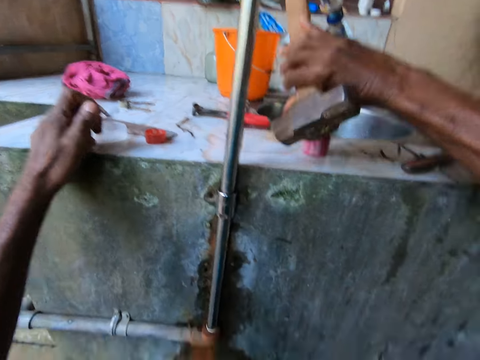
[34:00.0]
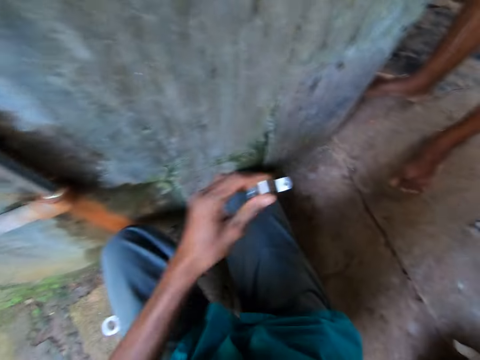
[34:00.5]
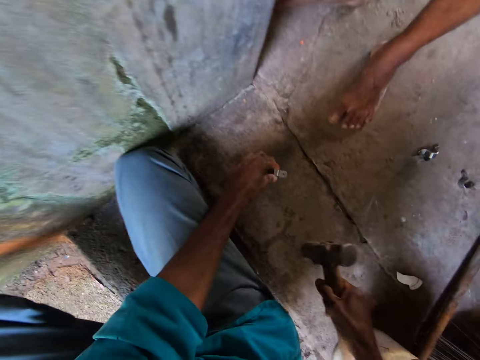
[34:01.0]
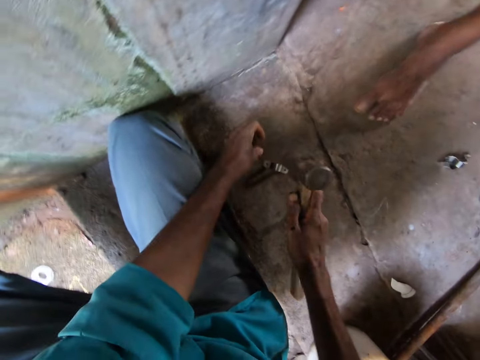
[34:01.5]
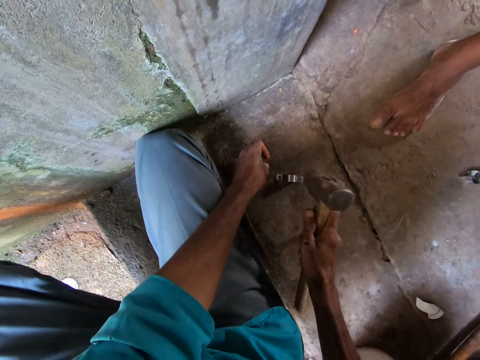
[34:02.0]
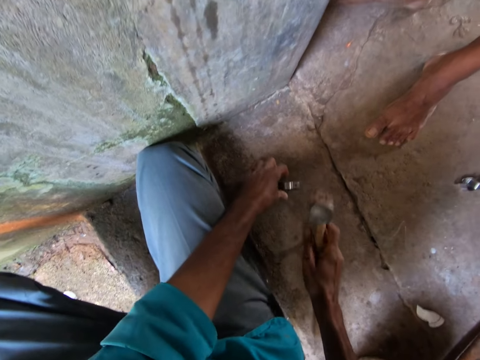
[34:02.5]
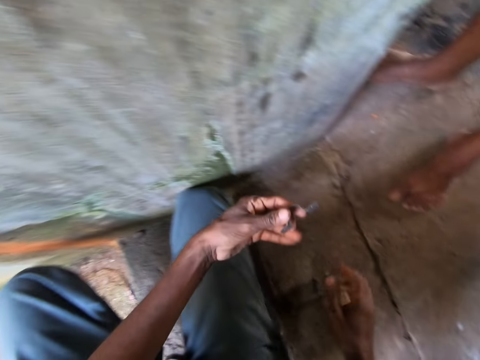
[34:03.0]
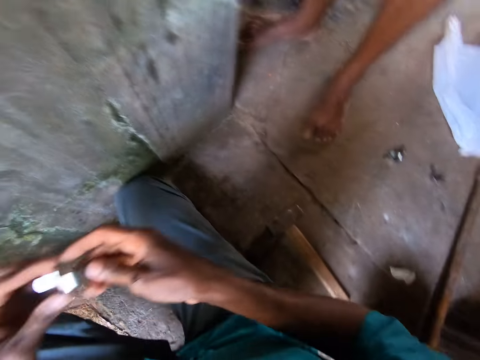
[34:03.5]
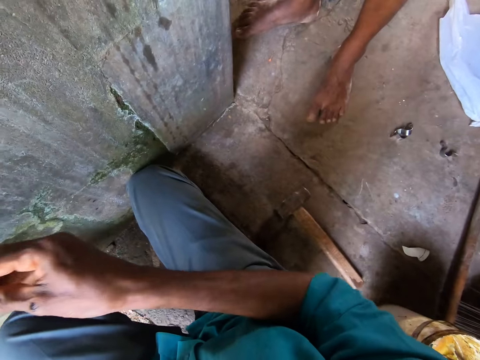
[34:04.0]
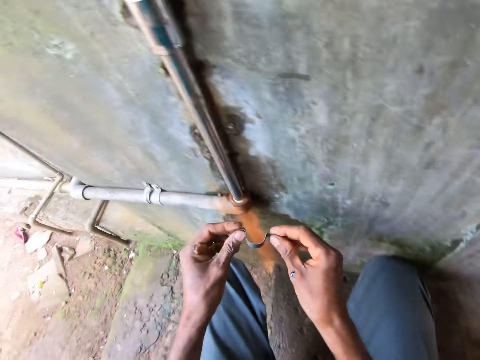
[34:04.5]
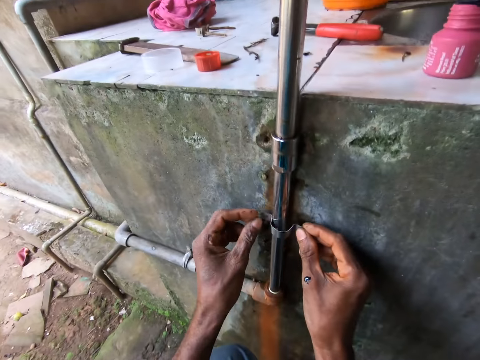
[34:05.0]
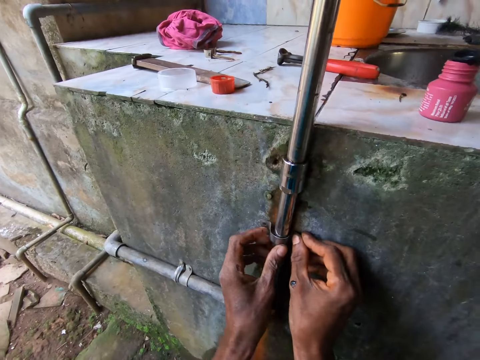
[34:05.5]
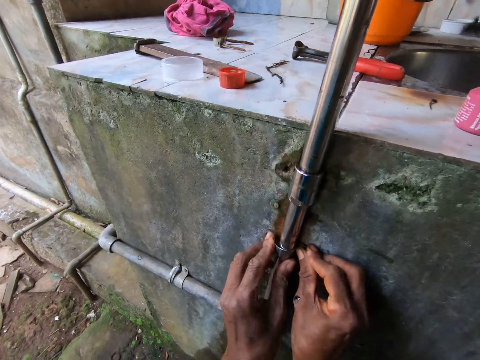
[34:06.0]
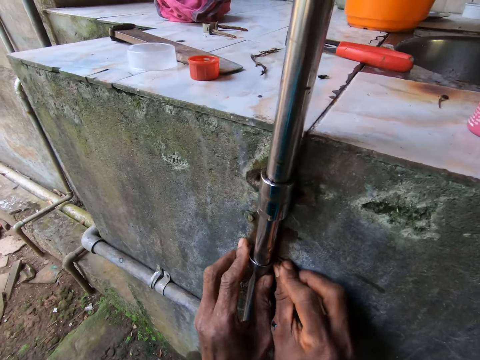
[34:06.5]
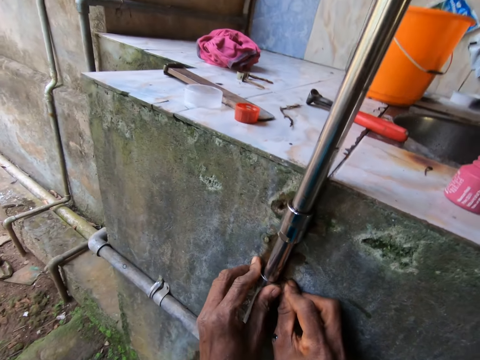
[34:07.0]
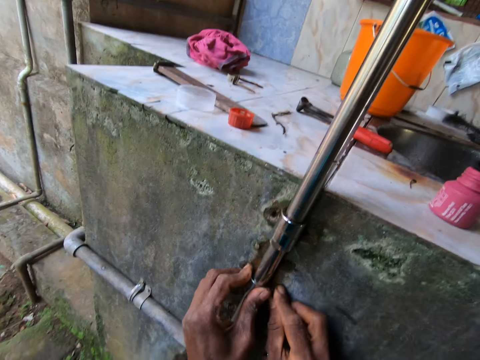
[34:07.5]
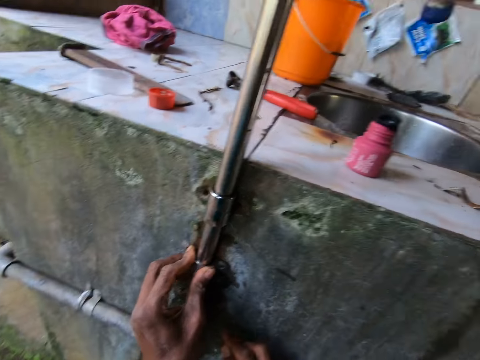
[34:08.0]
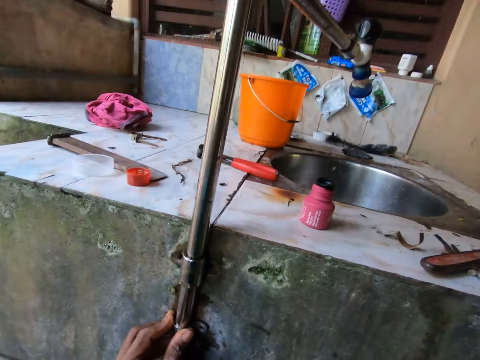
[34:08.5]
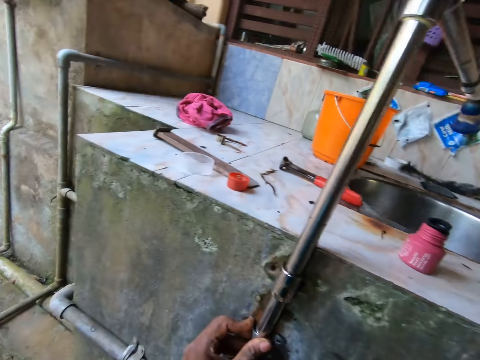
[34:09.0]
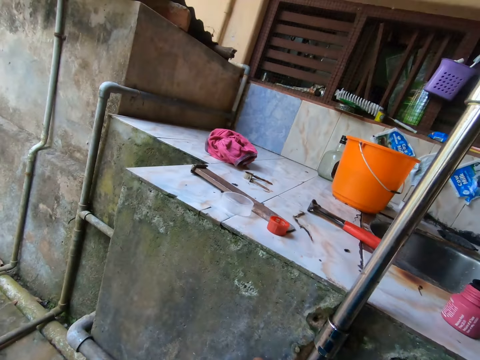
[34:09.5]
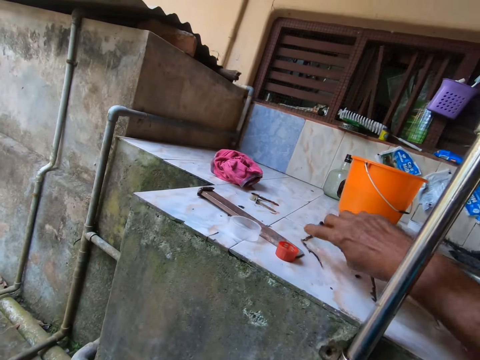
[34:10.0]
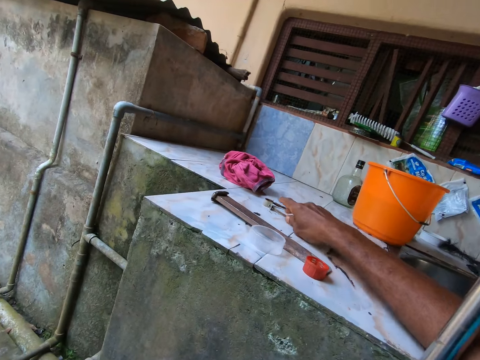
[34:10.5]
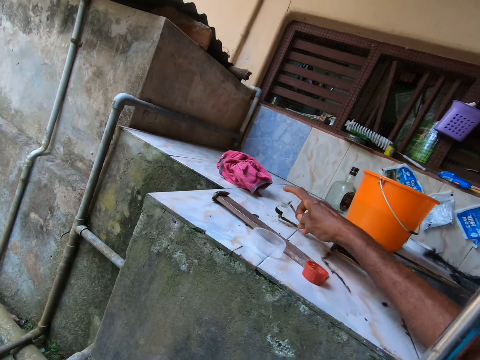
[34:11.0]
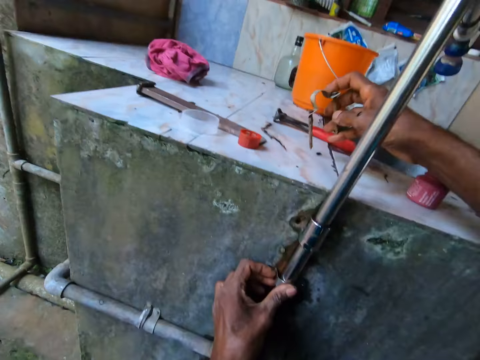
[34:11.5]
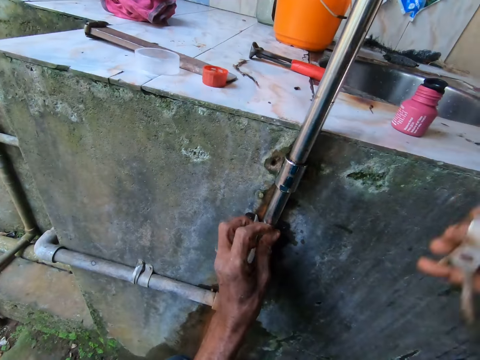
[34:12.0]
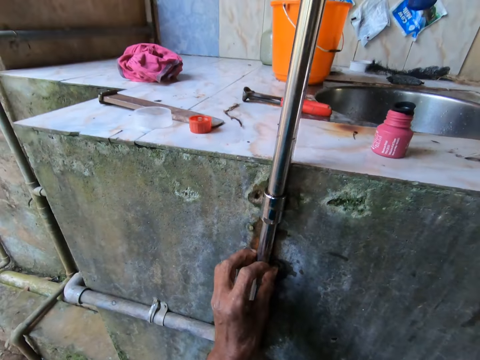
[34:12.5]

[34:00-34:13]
The camera wearer drops the pipe clamp on the ground with his left hand. He hits the pipe clamp with the hammer in his right hand. He picks the pipe clamp from the ground with his left hand. He drops the hammer on the ground with his right hand. He holds the pipe clamp with both hands. He puts the pipe clamp on the metal pipe with both hands. He holds the pipe clamp with his left hand. He picks some nails from the sink tile with his right hand. He picks a metal clipper from the sink table.

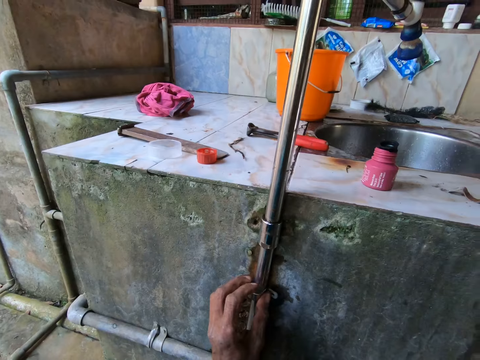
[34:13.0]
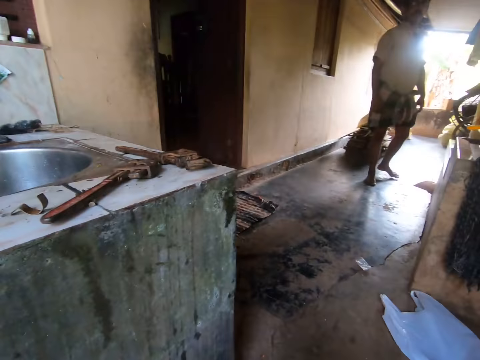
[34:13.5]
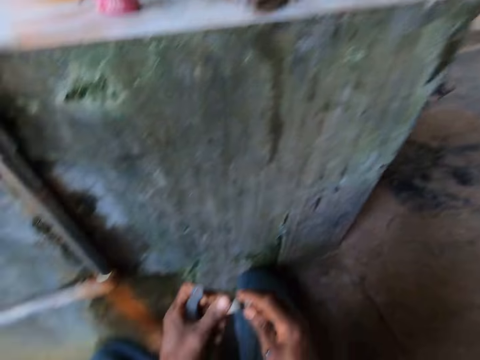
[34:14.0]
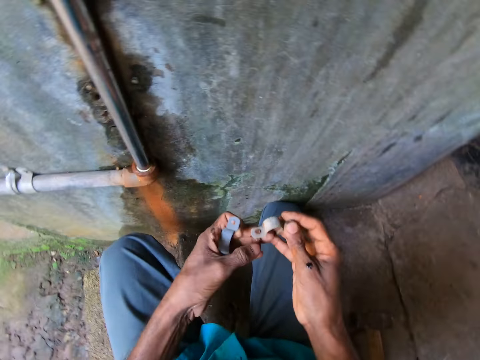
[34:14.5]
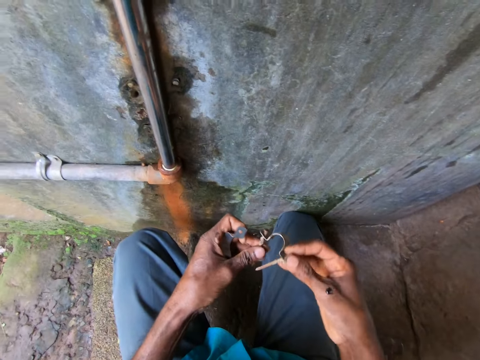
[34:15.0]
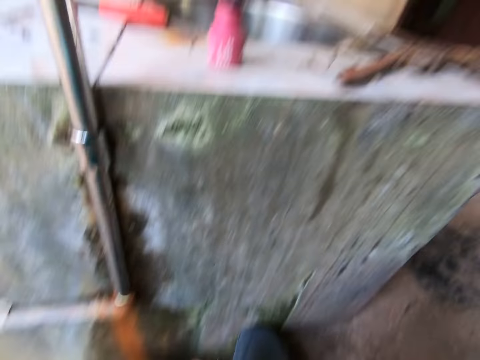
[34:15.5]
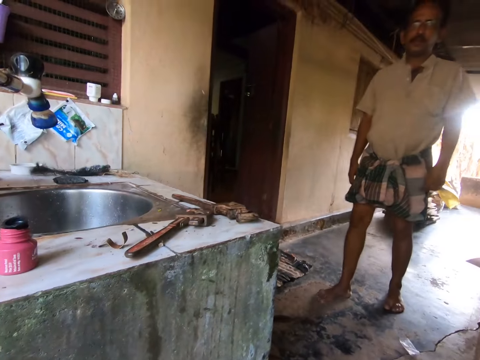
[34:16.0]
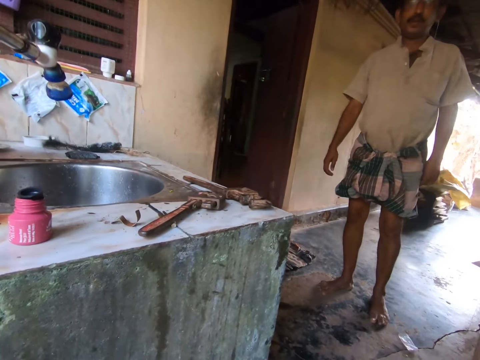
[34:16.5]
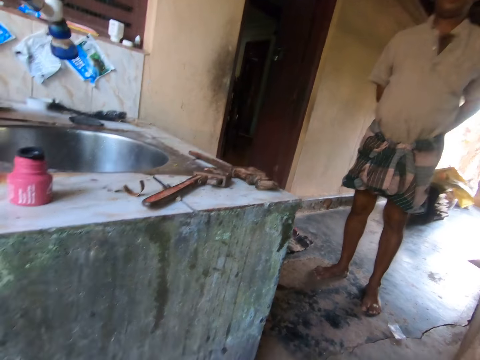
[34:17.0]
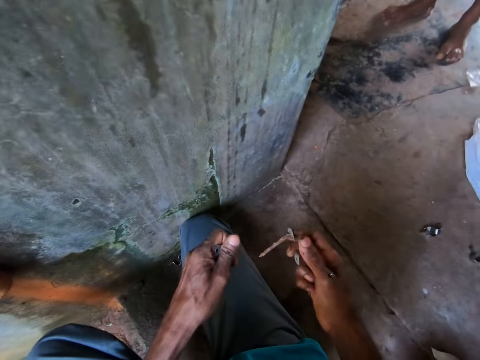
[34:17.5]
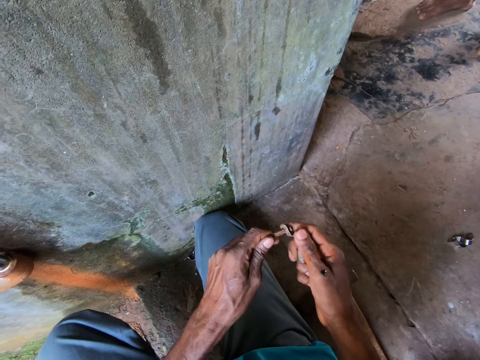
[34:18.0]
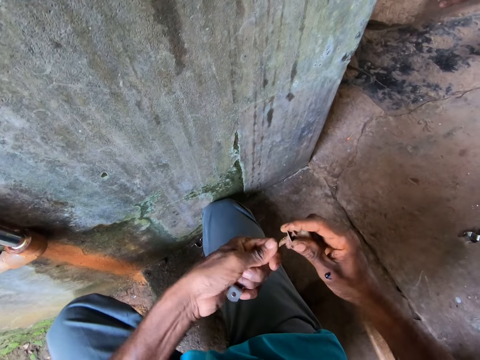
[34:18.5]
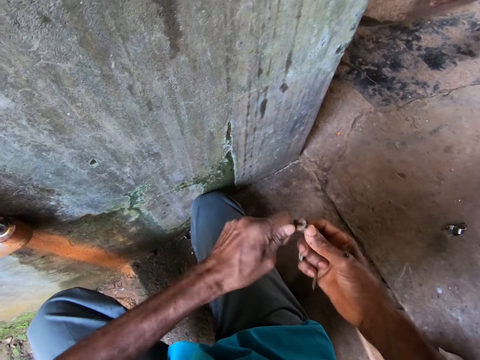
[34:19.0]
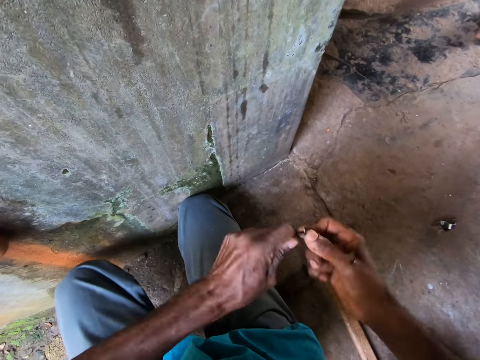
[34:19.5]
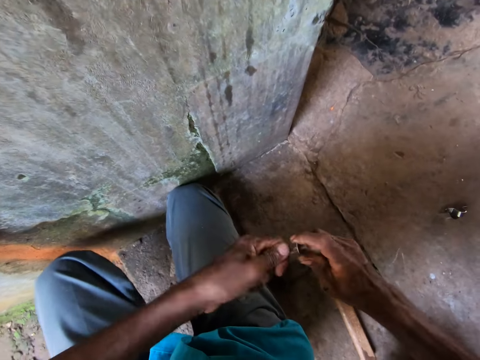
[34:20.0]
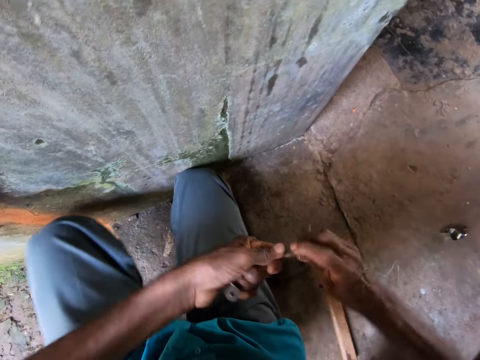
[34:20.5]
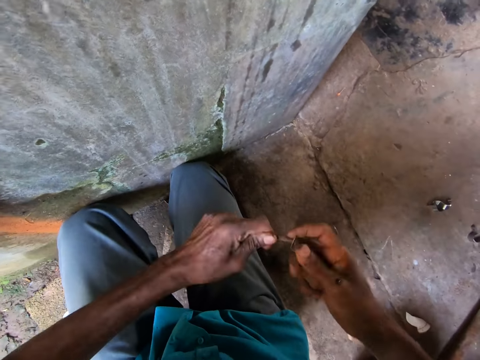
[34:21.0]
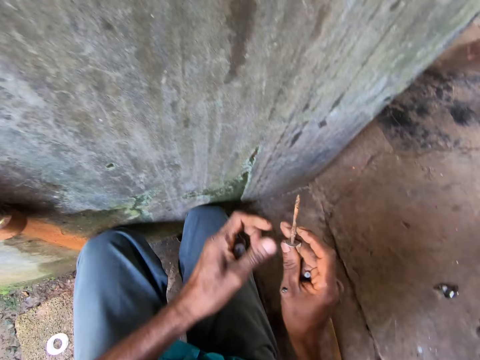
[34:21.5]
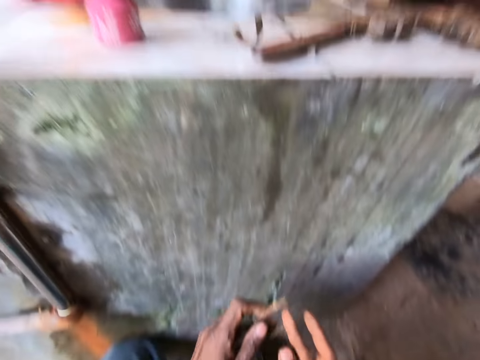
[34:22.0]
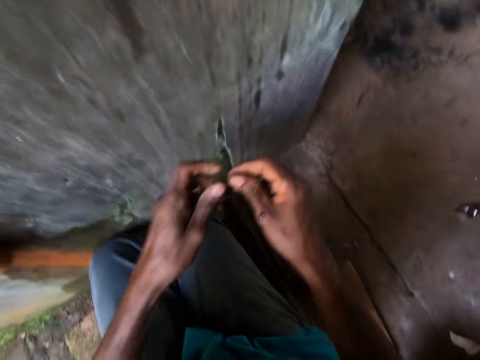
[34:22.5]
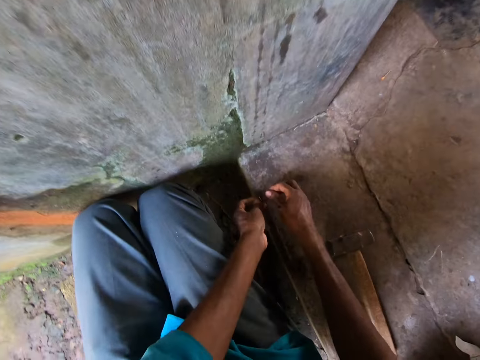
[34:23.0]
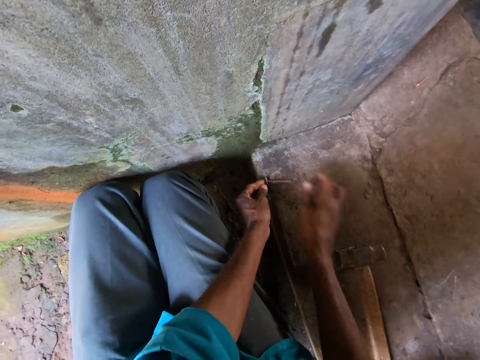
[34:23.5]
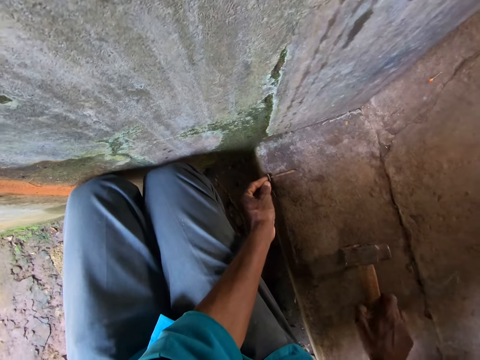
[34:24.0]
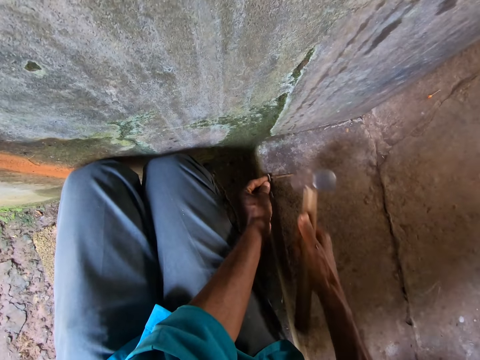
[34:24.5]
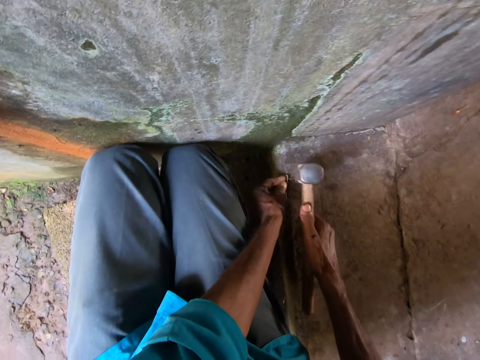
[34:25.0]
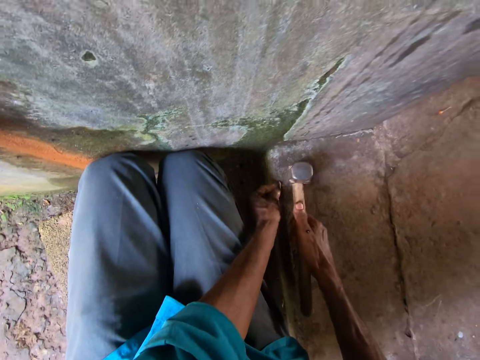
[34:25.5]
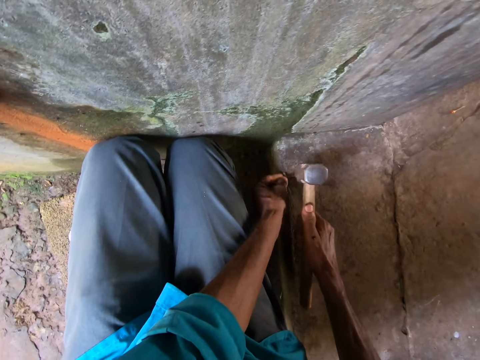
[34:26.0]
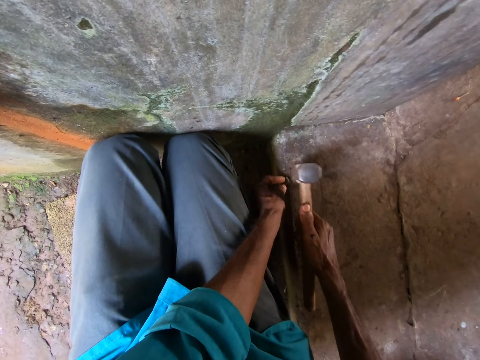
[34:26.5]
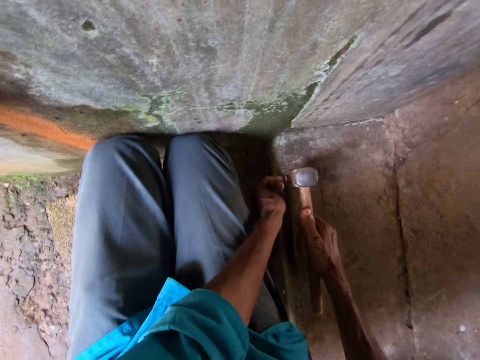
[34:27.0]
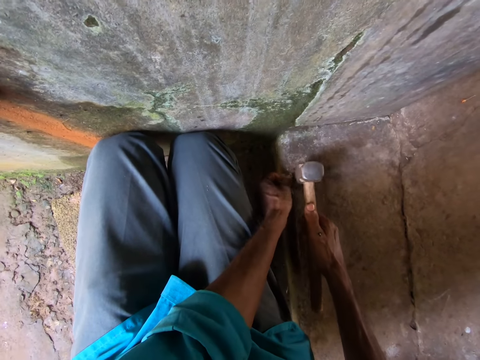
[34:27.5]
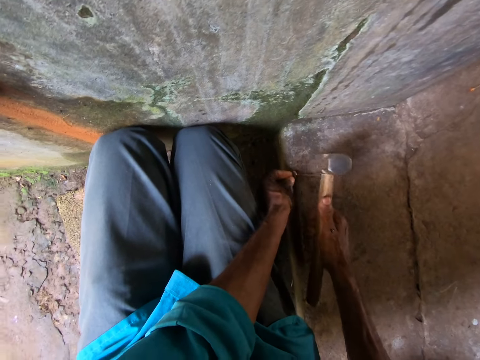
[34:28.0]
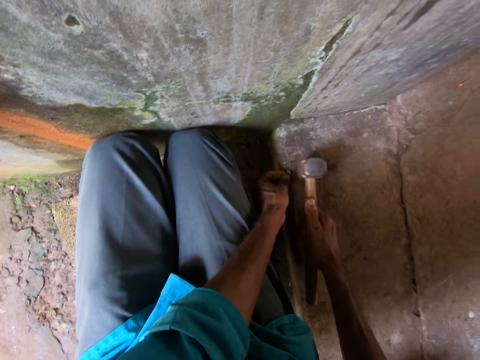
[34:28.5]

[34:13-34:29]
The camera wearer looks at a man. He removes the nails from a pipe clamp with both hands. He inspects the nails on the metal clipper. The man walks towards the camera wearer. The camera wearer rotates a nail with his left hand. He drops the nail in the pipe clamp on the ground with both hands. He picks the hammer from the ground with his right hand. He hits the nail with the hammer in his right hand.
